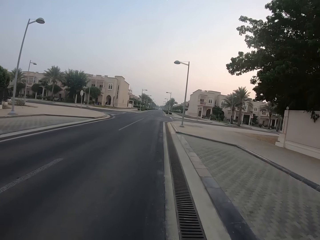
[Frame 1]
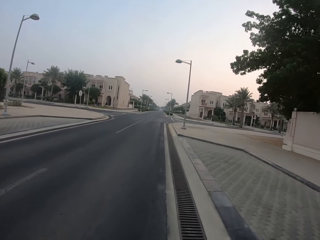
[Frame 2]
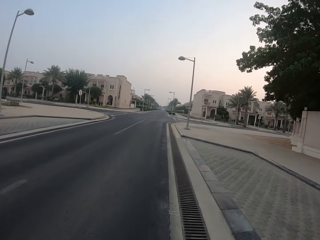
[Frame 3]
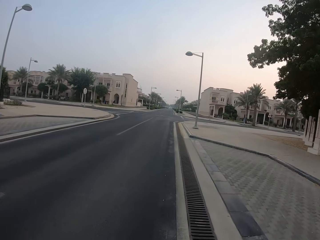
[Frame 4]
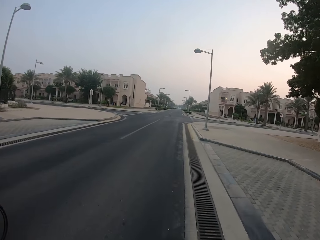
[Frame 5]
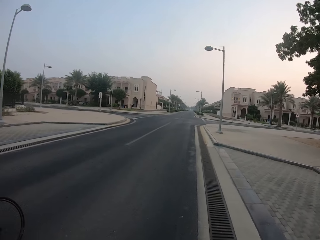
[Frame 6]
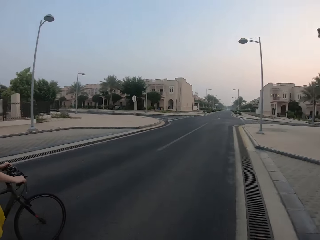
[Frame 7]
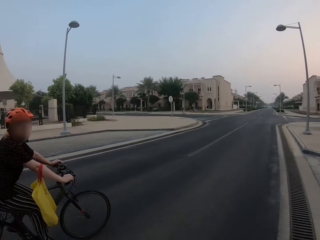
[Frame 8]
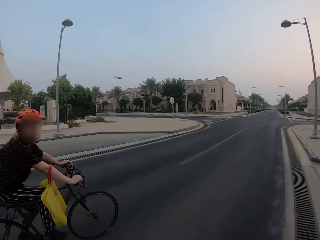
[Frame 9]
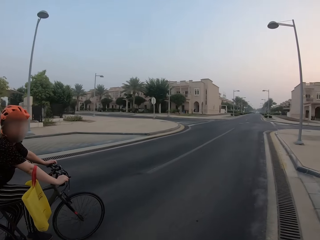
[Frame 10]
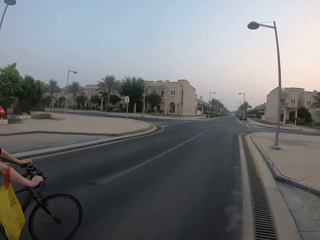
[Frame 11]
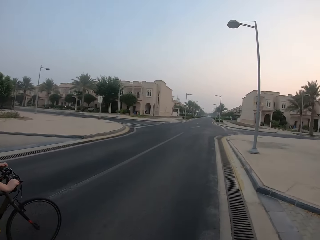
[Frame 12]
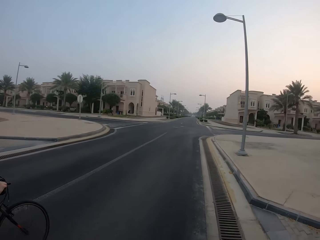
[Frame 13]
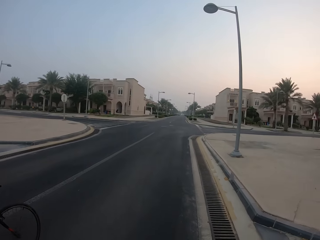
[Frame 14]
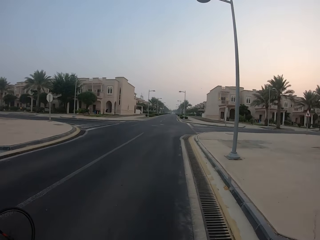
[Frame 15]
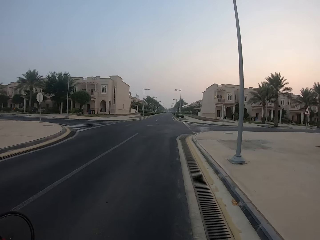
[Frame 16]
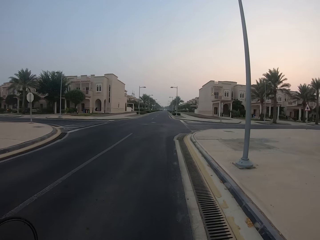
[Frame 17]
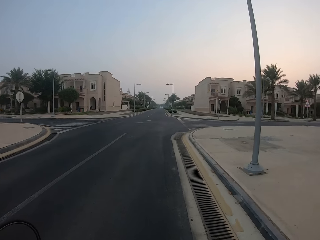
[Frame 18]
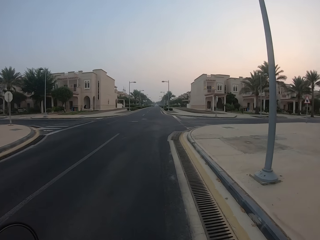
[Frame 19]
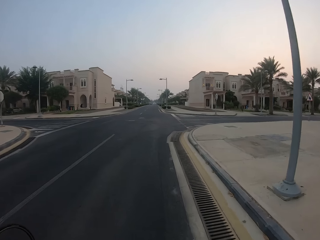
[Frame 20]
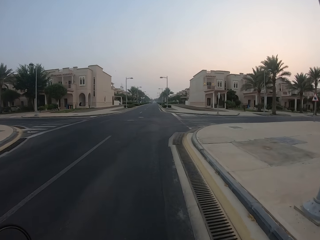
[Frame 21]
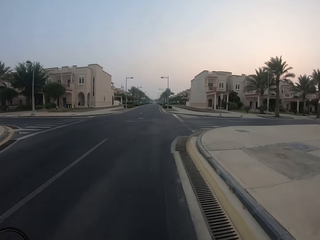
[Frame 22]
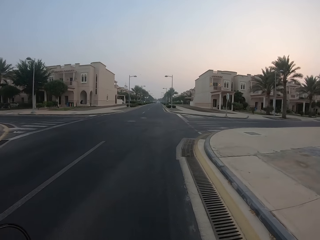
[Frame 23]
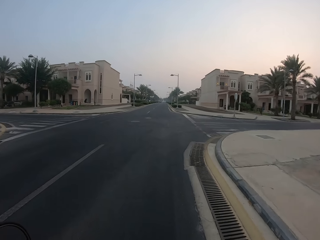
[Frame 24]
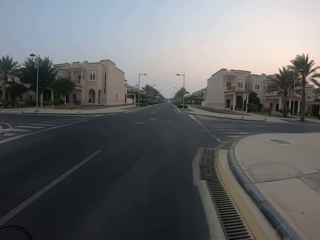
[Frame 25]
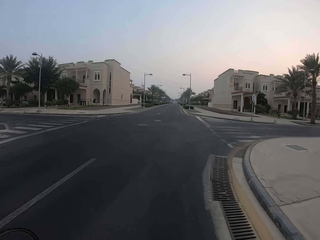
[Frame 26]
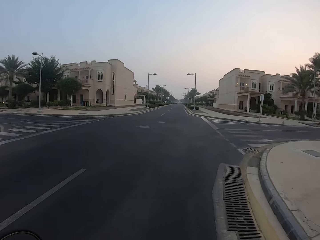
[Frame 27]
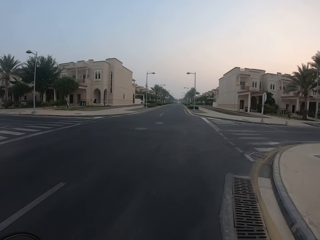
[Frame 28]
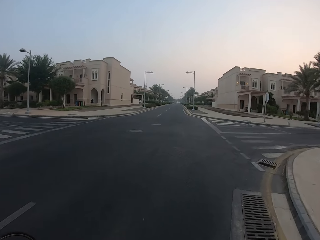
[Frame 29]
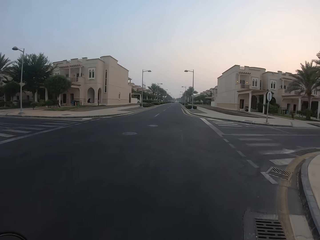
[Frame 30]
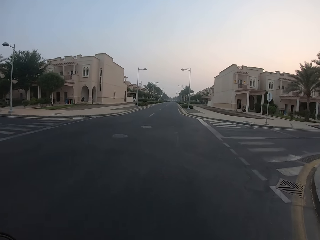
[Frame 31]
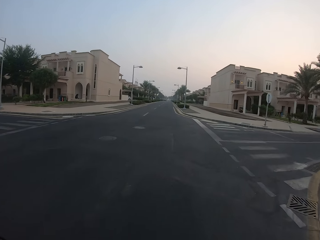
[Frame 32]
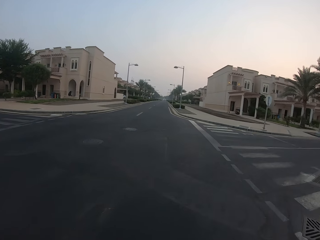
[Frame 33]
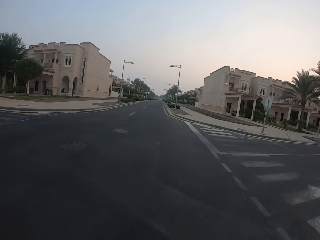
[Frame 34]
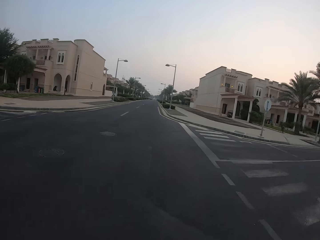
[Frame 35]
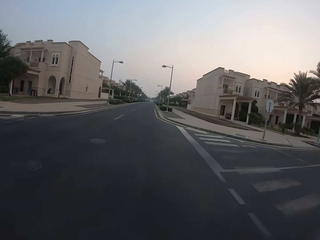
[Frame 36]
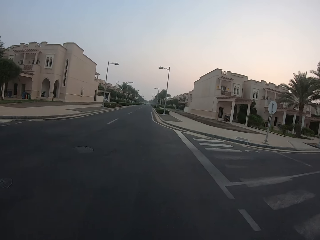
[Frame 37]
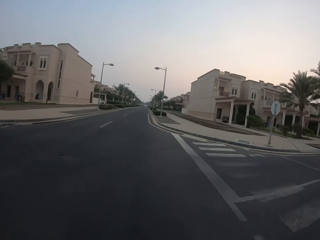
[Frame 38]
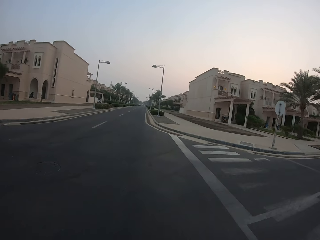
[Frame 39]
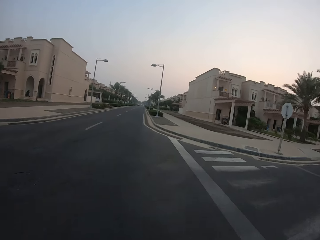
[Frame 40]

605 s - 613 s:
A woman cycles the road. The camera wearer cycles on the road.

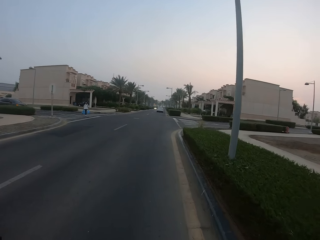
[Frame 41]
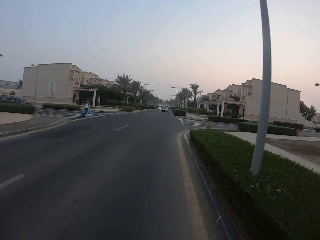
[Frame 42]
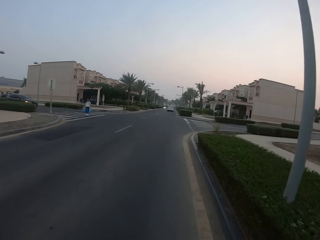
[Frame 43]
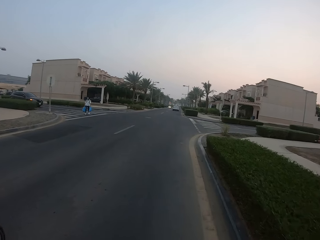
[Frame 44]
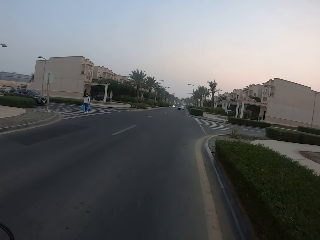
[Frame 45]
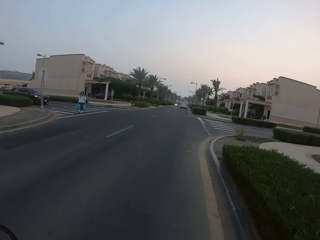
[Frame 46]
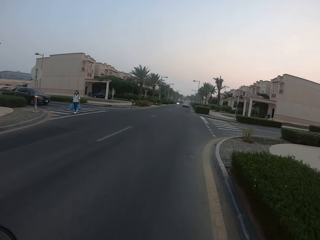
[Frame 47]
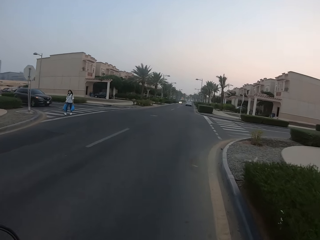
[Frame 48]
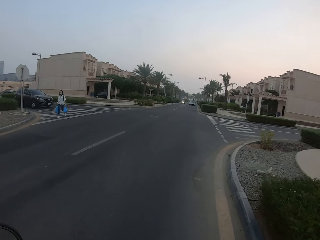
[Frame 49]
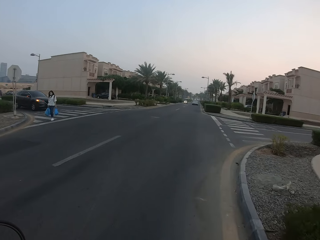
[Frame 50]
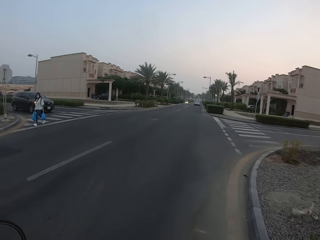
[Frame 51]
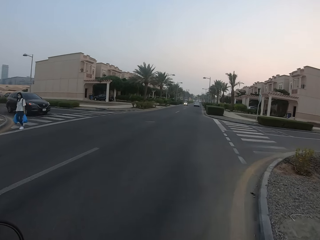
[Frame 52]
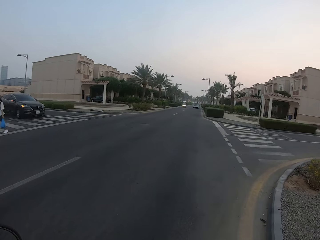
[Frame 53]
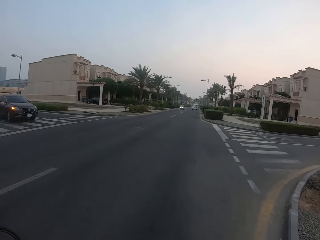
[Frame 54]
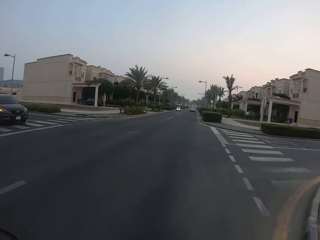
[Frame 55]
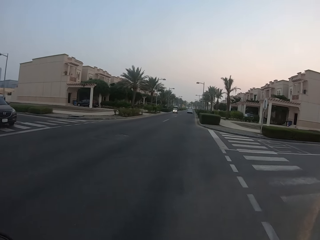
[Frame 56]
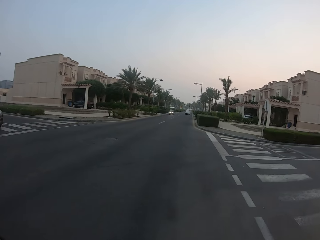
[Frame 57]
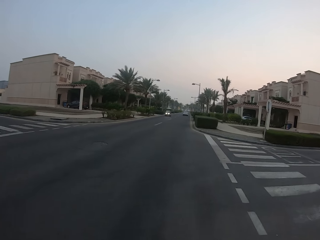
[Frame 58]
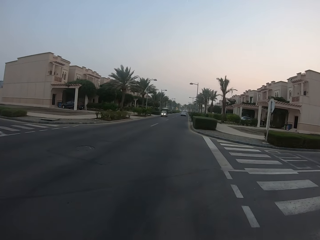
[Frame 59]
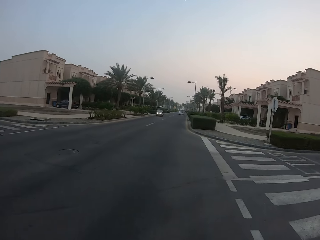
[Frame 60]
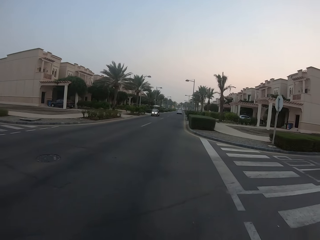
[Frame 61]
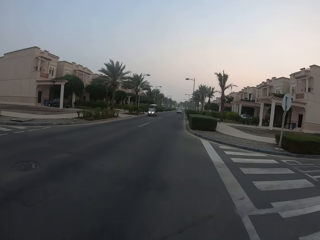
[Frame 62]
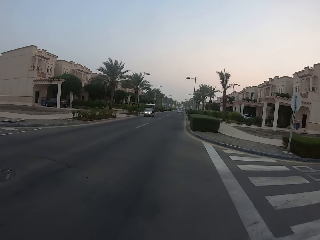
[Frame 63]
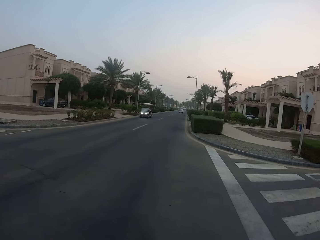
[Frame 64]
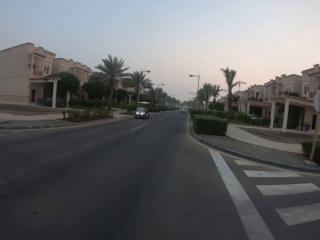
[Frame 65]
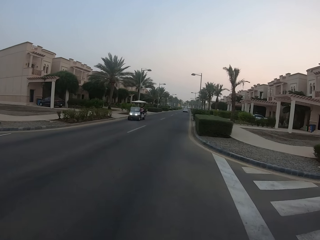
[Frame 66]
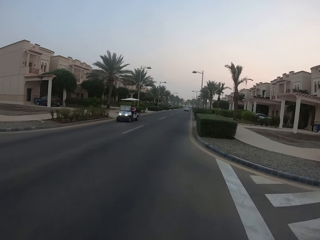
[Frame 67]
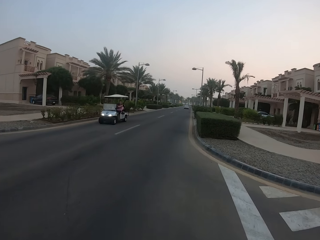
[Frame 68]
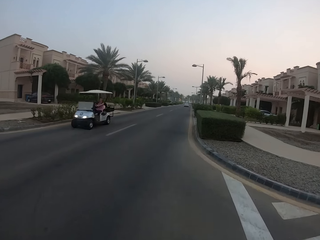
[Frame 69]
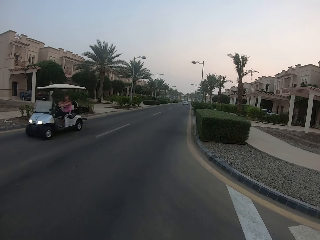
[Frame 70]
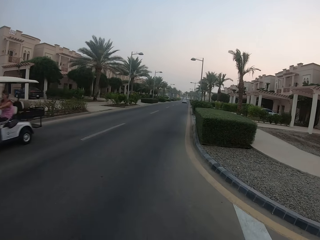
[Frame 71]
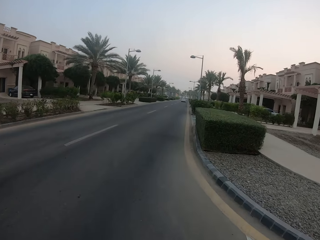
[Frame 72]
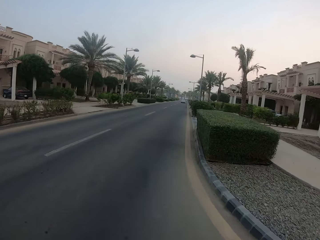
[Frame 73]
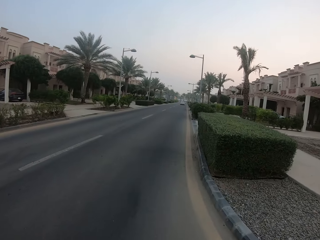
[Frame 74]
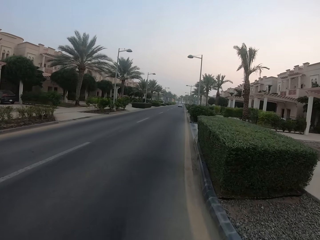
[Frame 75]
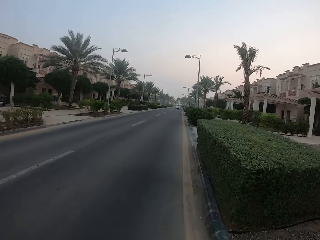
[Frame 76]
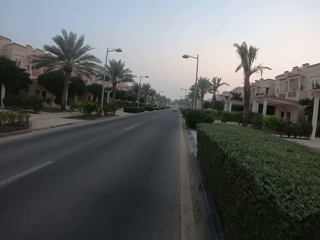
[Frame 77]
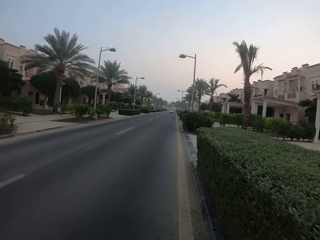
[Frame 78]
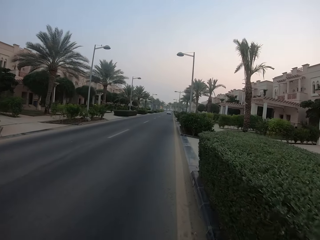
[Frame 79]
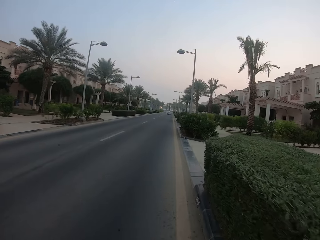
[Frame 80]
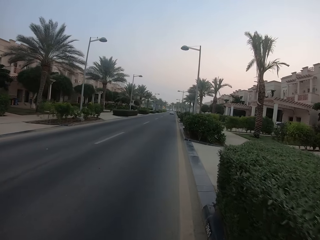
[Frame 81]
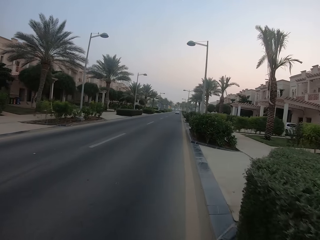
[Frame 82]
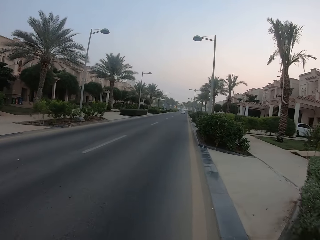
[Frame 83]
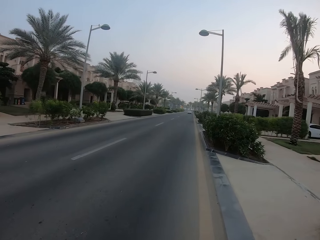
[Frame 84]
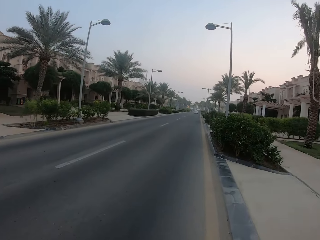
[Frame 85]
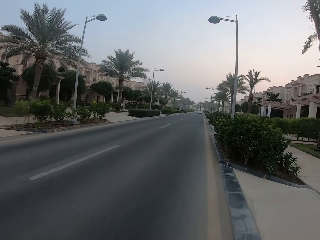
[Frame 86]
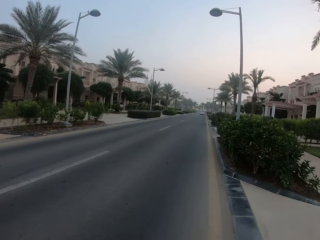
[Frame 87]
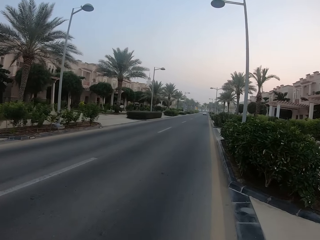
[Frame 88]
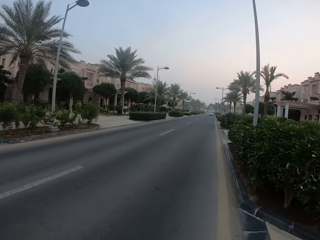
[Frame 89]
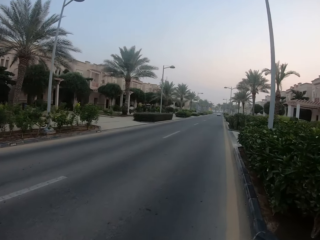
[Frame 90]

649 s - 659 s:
A woman walks on the road. The camera wearer cycles.

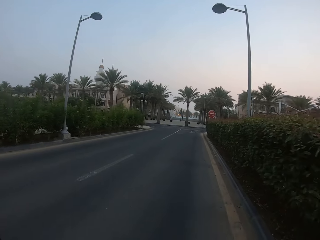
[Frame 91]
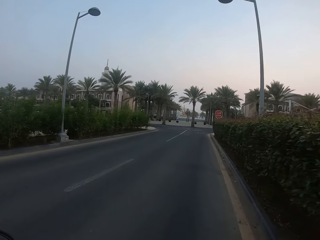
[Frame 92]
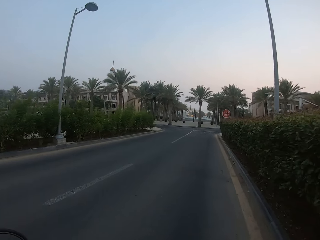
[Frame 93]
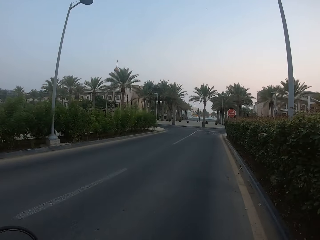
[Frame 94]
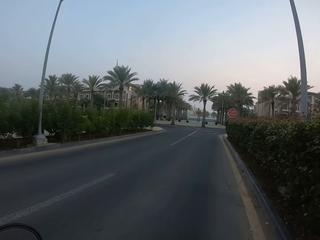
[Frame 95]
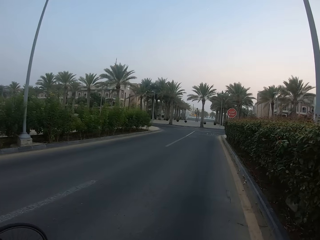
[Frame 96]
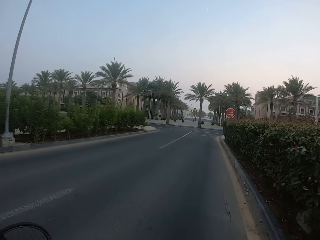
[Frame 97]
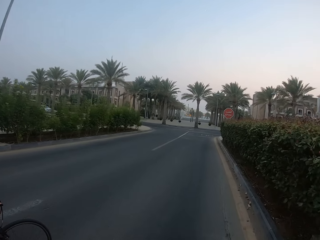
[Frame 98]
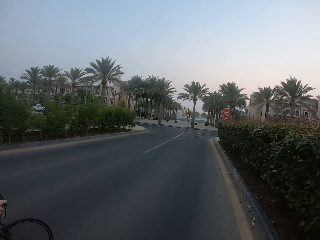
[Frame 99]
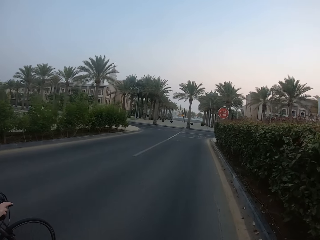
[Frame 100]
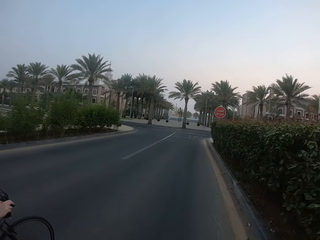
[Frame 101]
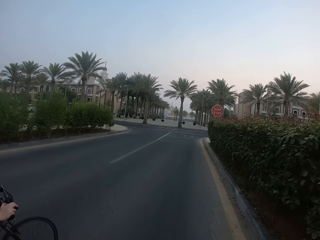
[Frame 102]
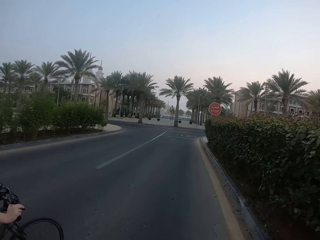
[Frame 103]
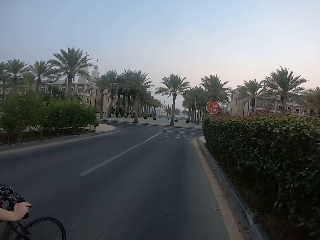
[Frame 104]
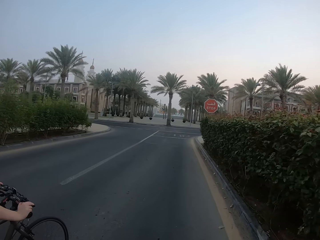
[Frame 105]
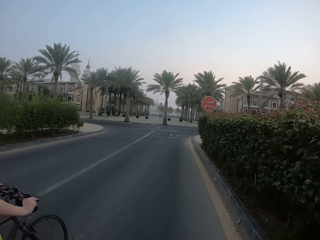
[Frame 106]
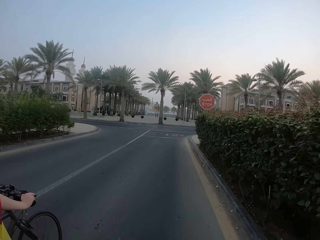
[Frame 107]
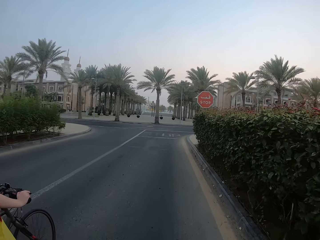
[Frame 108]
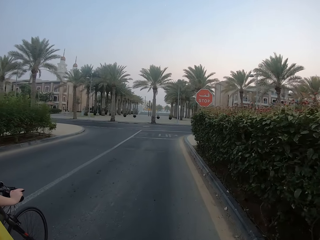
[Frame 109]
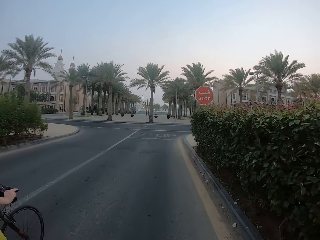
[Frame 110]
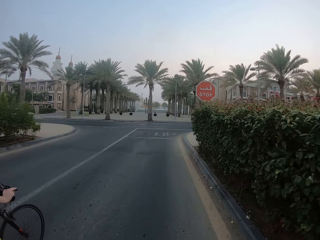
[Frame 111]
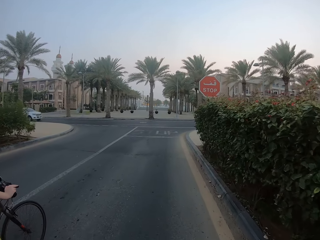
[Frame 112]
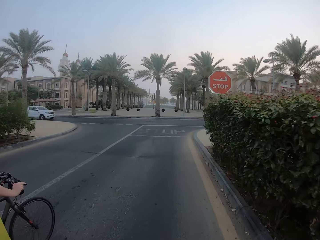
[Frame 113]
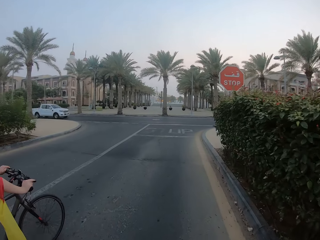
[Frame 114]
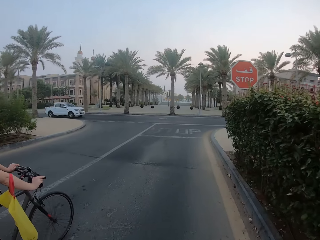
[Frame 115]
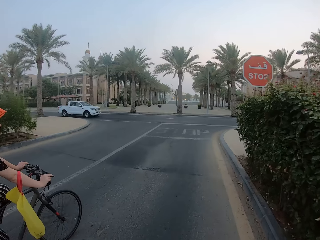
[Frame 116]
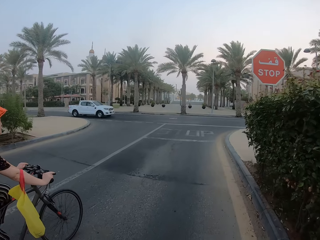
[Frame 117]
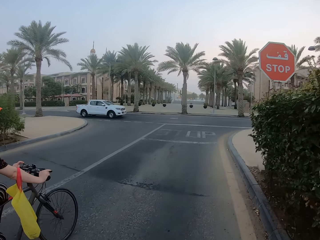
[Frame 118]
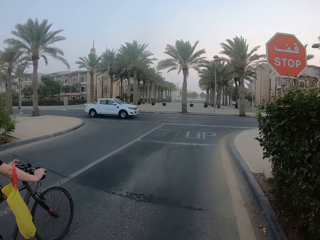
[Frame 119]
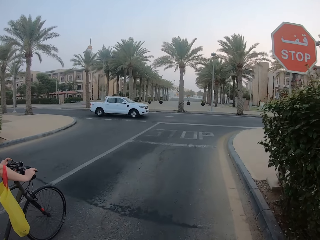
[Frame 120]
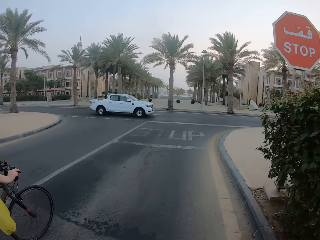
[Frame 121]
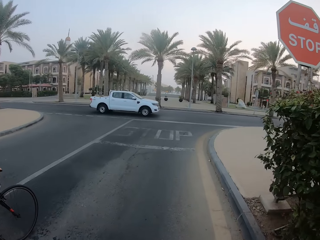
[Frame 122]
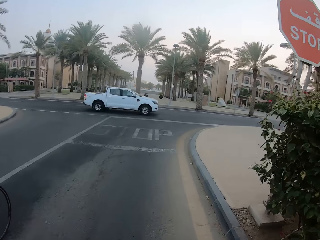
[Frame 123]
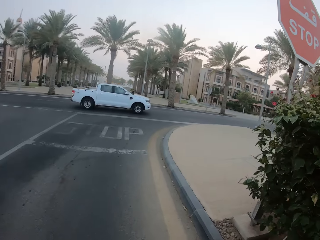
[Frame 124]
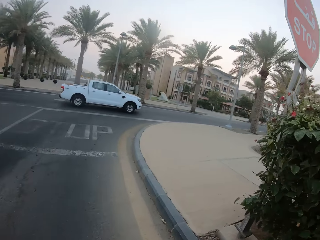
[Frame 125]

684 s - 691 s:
A woman cycles on the road.
